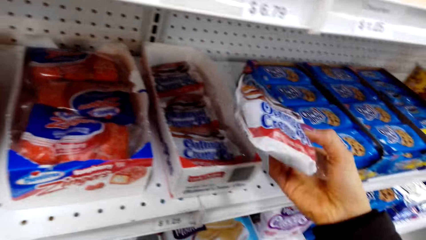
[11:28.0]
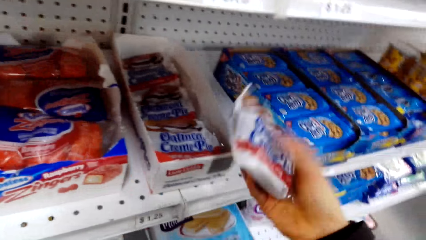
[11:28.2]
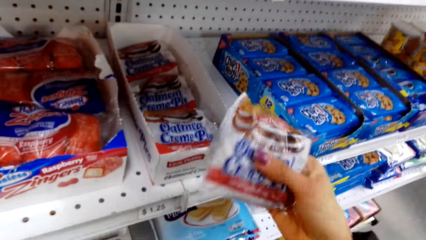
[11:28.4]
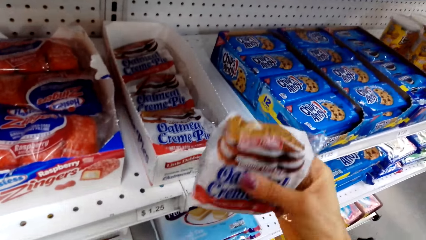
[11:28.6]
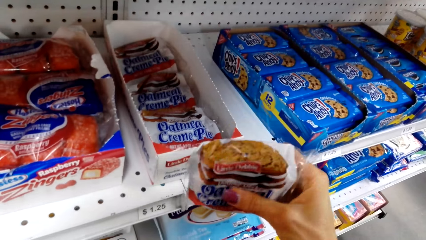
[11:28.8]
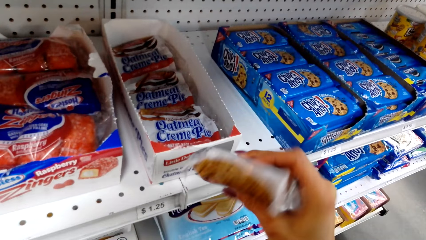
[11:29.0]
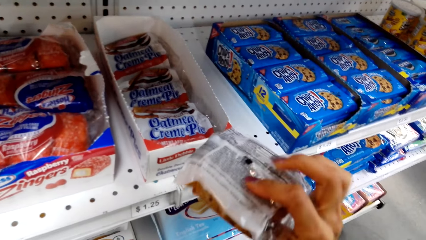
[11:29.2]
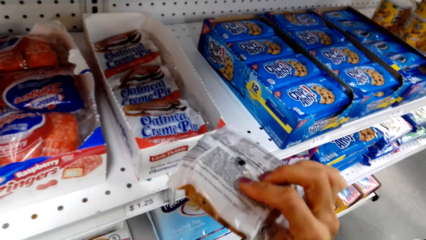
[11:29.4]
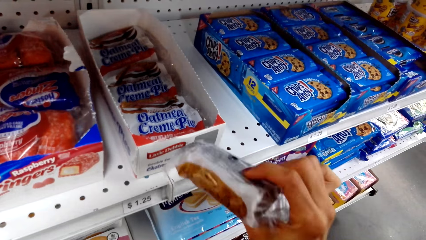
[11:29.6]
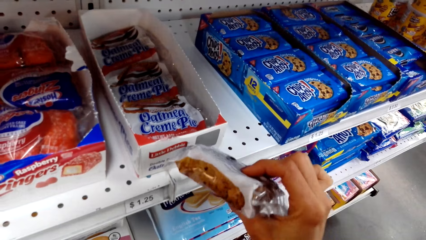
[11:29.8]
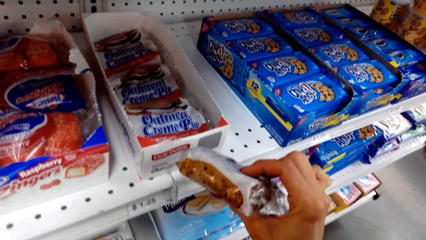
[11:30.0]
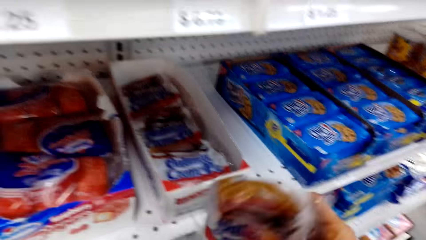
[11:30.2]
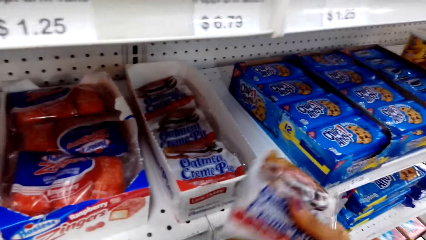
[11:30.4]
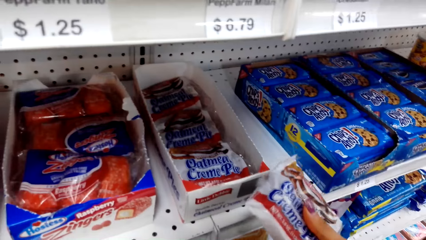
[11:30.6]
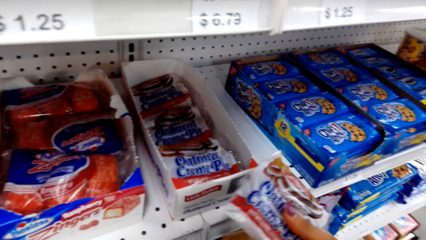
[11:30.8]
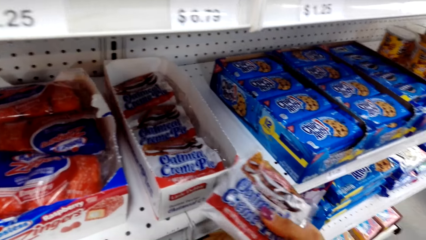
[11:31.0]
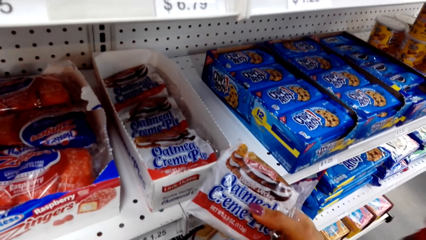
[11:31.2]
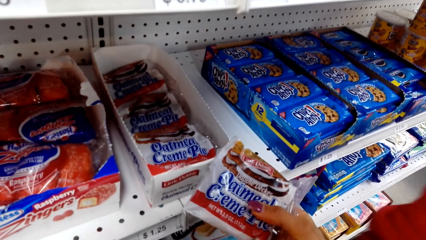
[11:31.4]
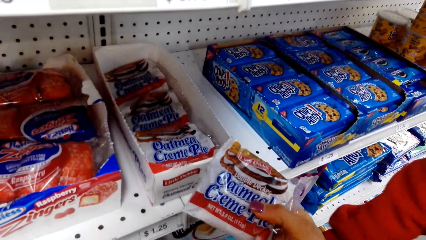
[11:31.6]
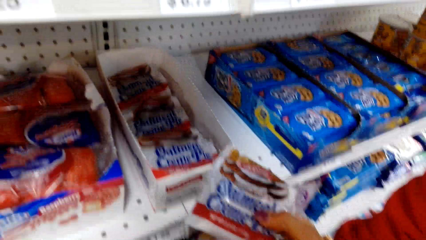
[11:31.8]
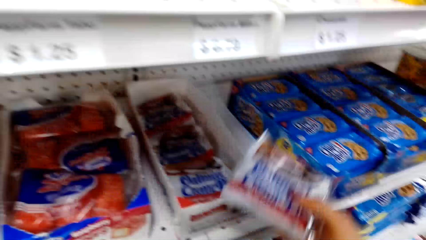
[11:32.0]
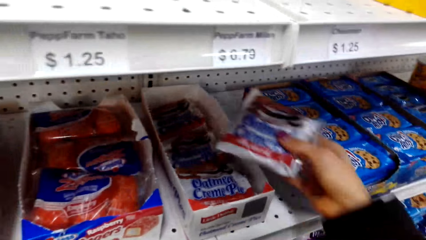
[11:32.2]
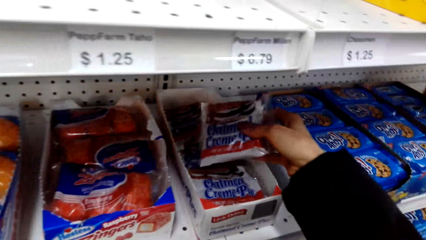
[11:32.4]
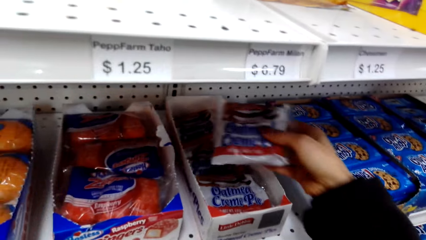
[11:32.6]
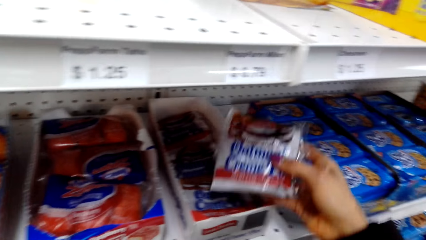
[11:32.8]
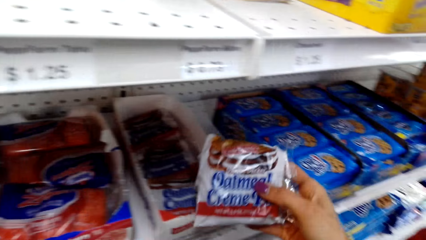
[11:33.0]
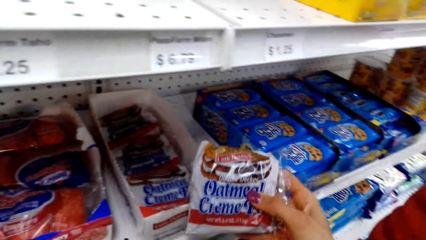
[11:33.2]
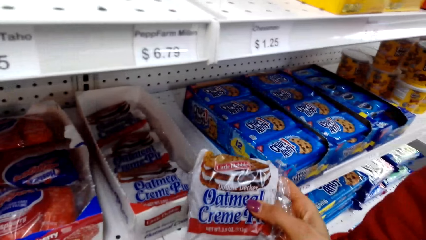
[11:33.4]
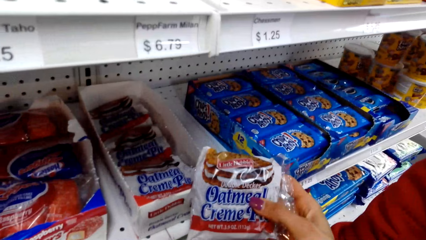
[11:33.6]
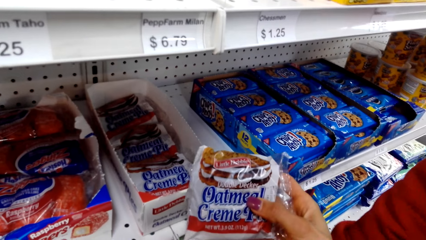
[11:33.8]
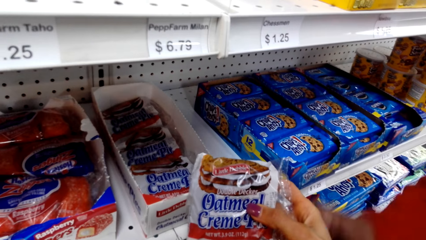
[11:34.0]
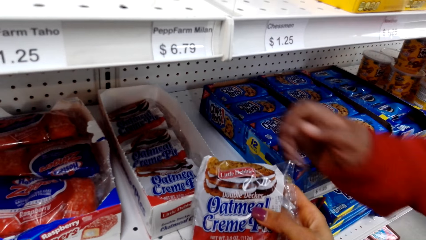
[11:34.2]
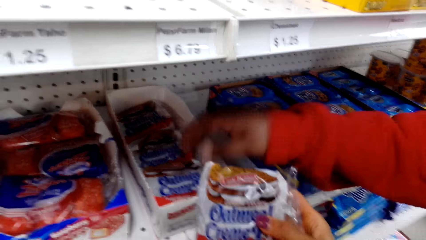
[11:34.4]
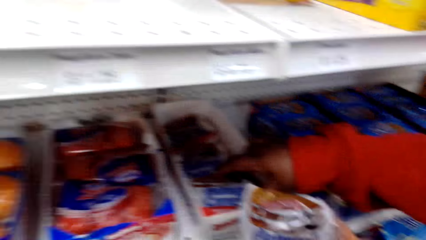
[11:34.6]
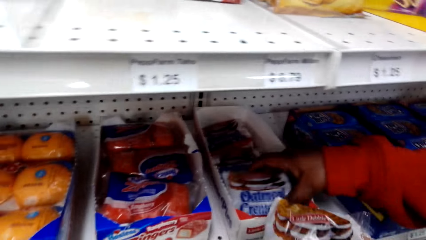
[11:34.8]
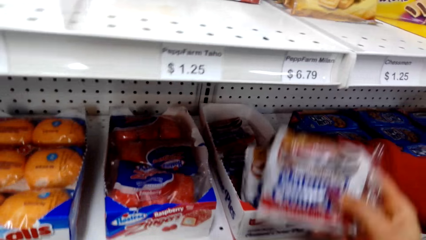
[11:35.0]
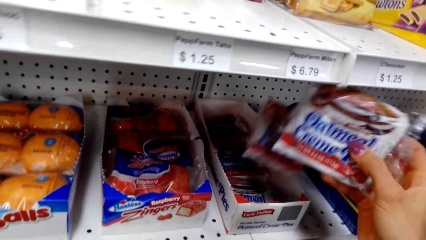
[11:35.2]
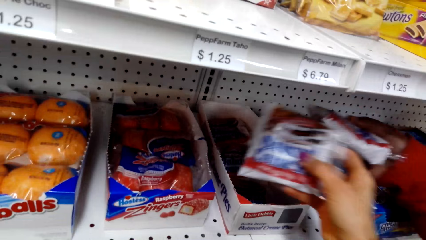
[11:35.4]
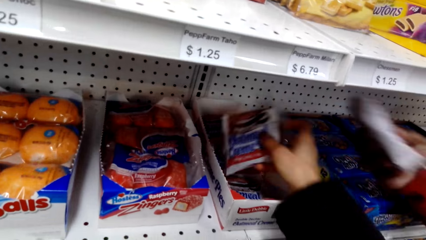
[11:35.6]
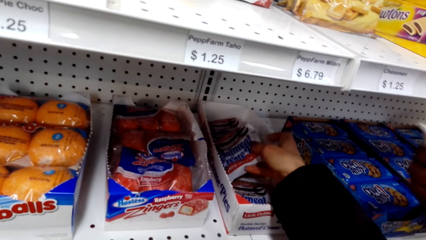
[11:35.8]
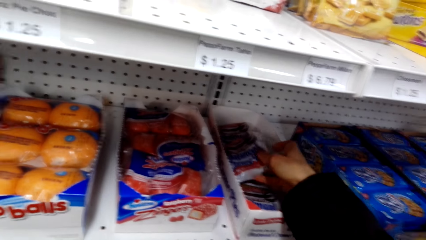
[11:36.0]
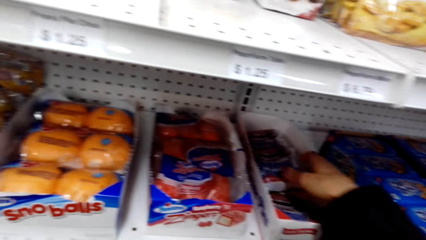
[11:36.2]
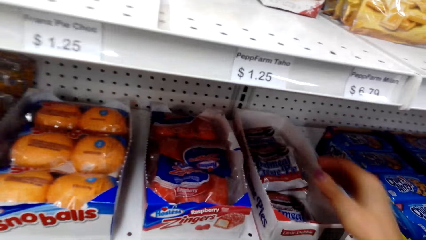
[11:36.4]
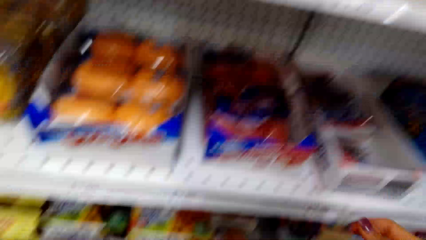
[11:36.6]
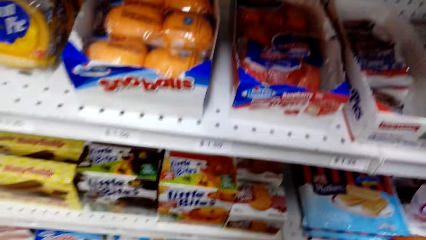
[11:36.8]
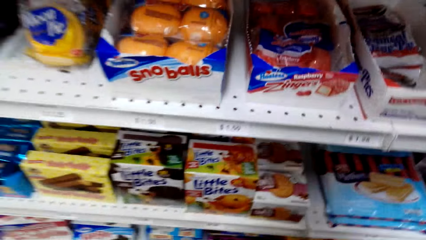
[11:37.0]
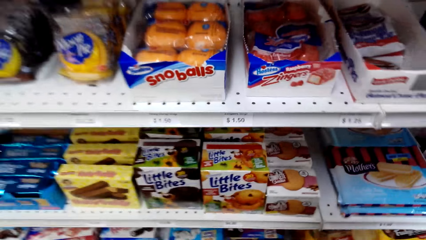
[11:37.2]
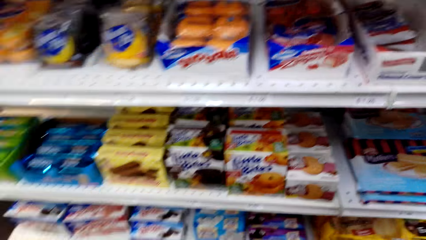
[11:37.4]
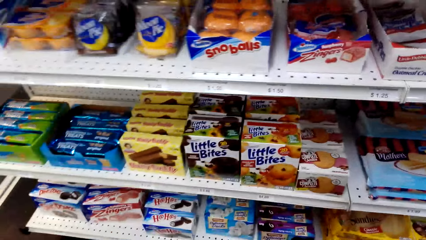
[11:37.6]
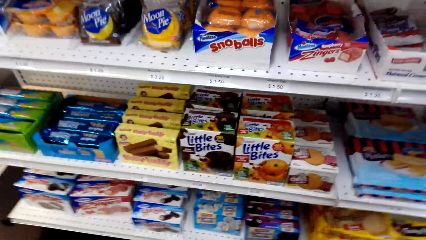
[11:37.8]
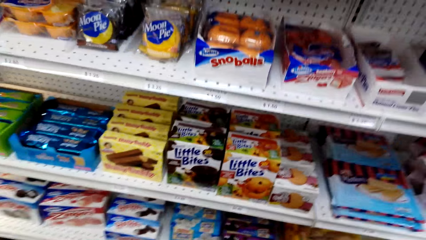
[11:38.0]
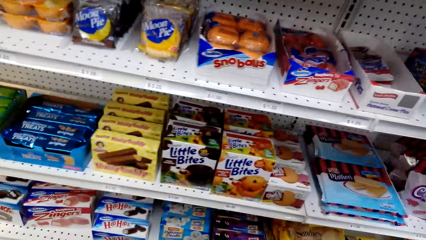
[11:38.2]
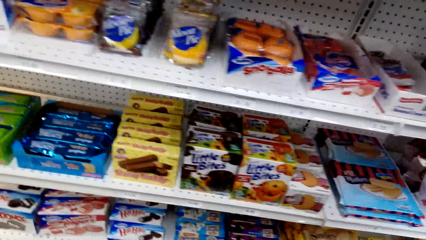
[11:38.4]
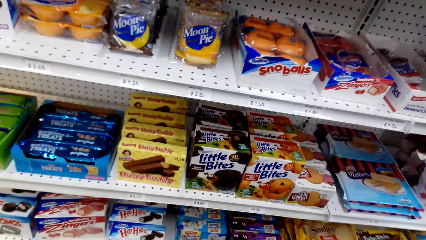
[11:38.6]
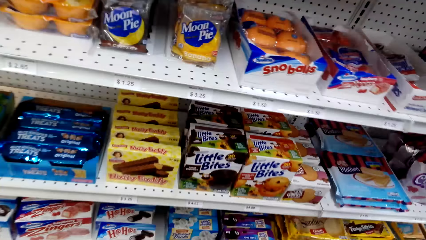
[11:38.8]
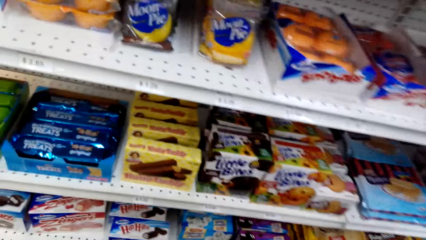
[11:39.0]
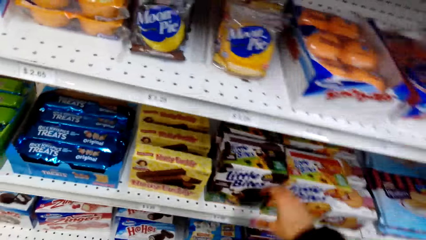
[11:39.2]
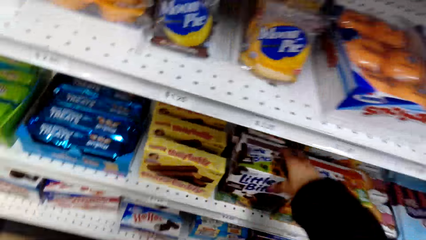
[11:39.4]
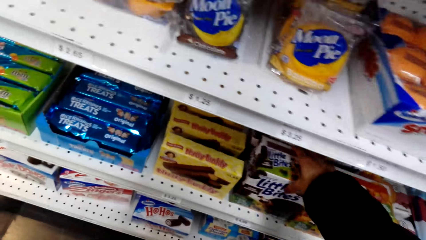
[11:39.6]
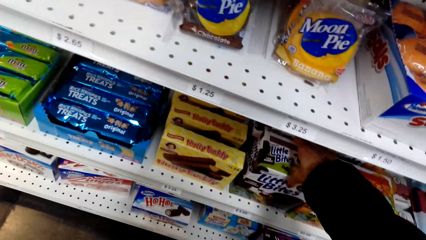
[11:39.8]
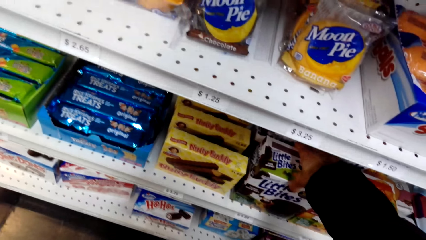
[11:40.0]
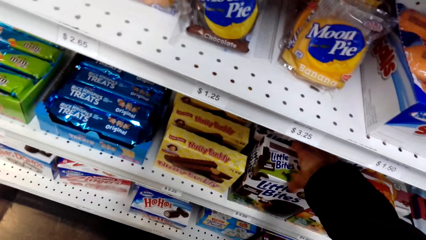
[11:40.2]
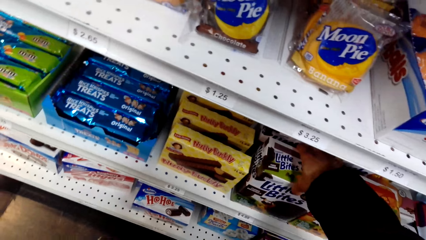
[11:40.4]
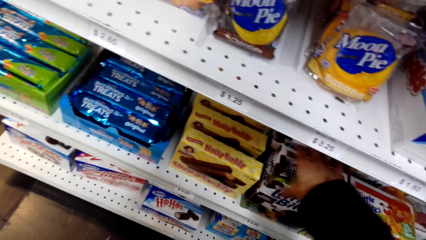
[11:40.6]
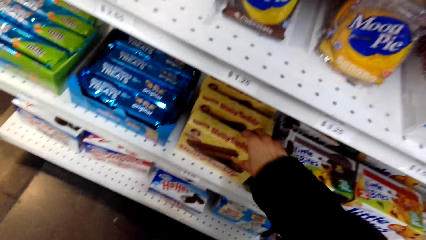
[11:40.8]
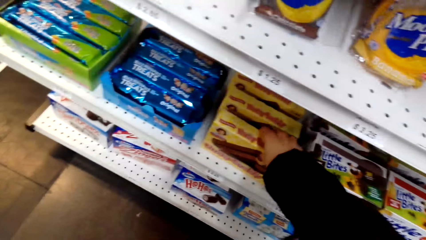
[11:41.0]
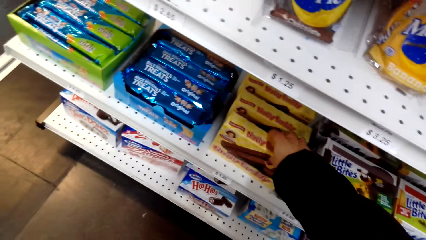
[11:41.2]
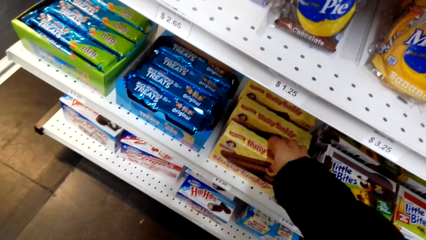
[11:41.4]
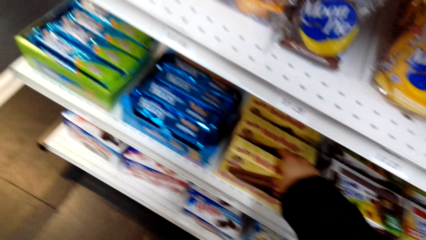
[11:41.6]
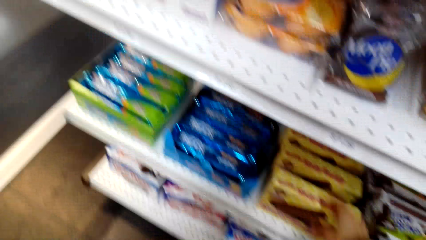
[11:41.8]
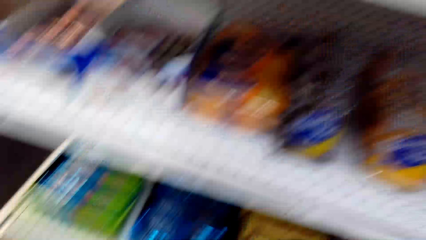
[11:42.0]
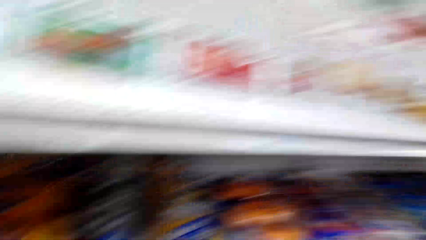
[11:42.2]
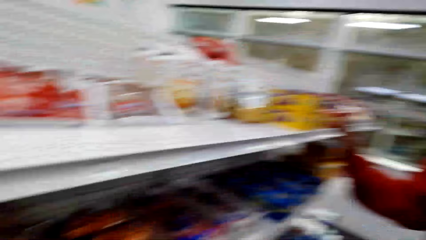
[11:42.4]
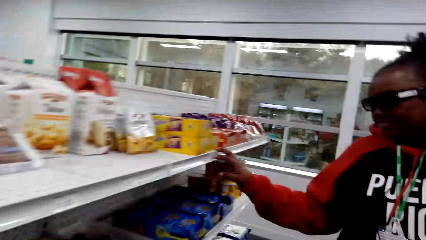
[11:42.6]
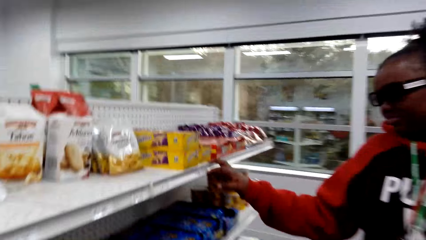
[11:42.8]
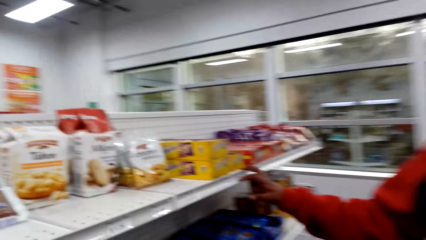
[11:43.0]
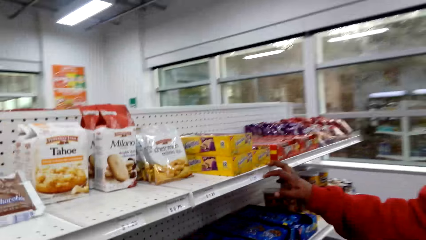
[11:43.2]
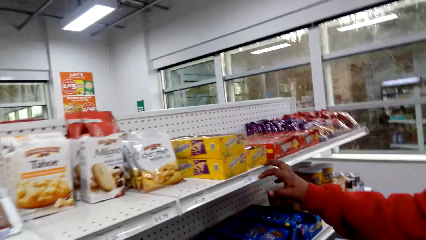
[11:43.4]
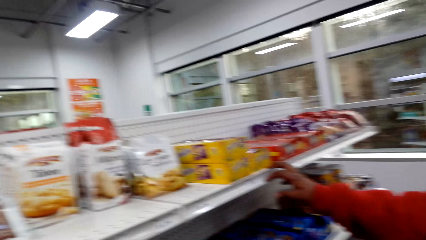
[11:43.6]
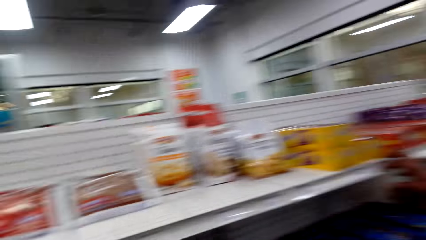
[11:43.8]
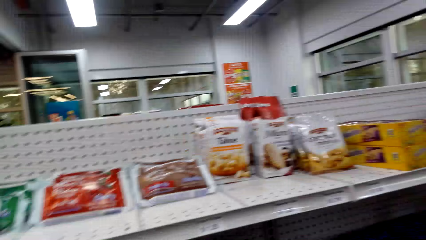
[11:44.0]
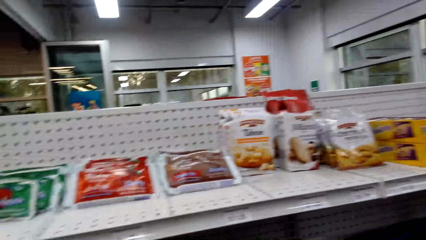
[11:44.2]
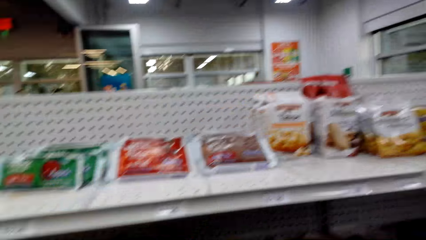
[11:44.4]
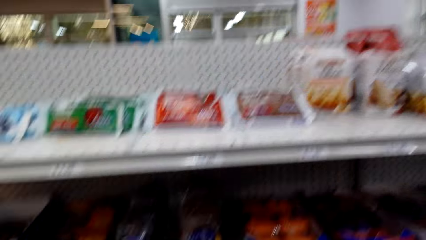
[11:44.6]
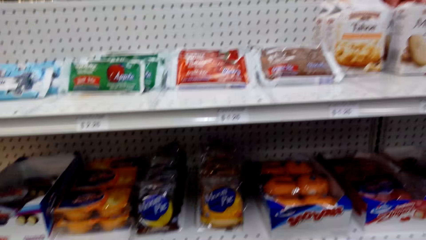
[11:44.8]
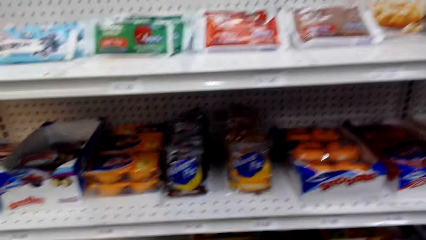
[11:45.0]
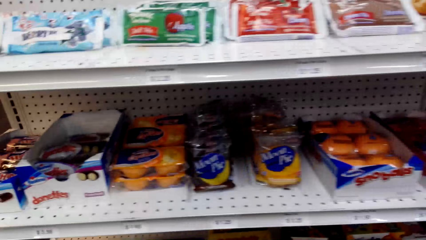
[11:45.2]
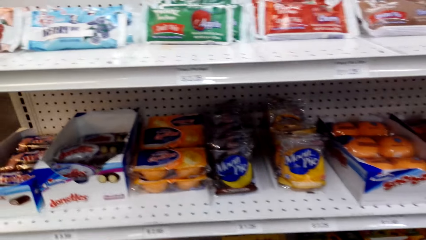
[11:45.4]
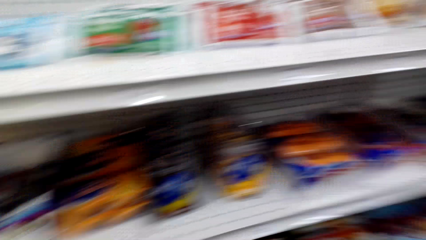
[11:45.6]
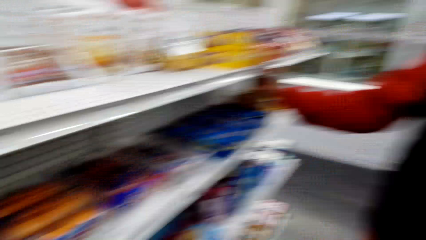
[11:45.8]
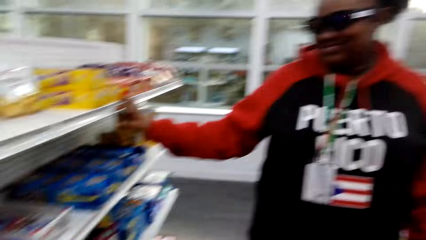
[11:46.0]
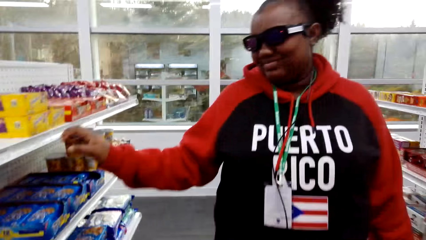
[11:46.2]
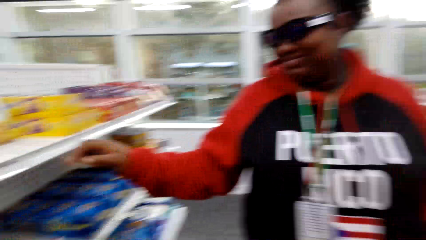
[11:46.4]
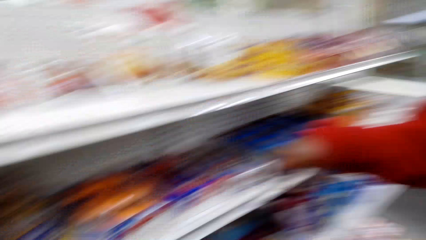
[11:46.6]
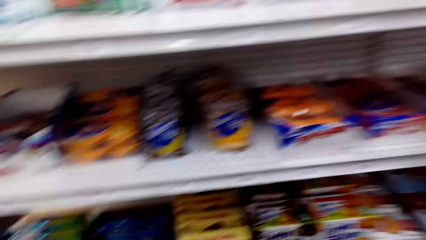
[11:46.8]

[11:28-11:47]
The camera wearer carries the Oatmeal Crème Pies. They pick something. A woman puts her hands on something. The woman carries the Oatmeal Crème Pies. The camera wearer returns the Oatmeal Crème Pies on the box. They look at the items. They touch candies. They hold Little Bites. They hold something. They look around. The woman puts her index finger on the shelf.
